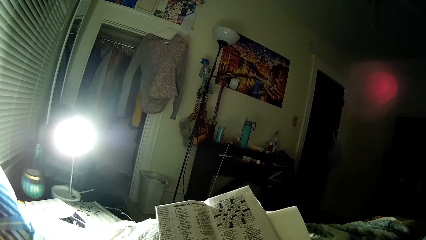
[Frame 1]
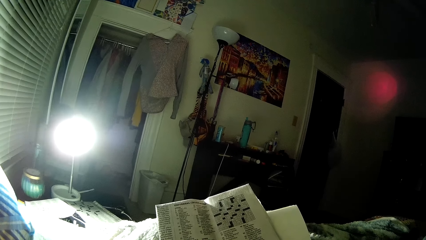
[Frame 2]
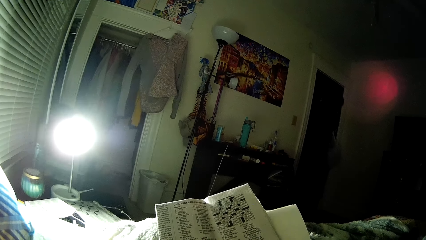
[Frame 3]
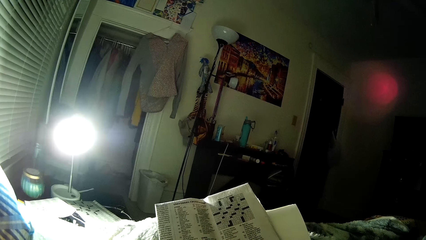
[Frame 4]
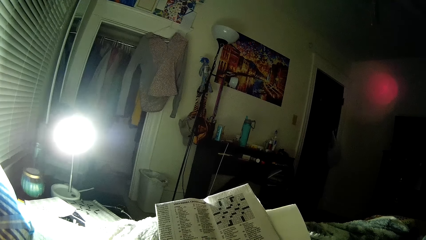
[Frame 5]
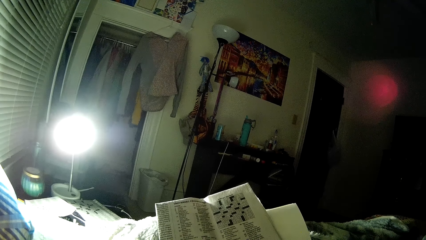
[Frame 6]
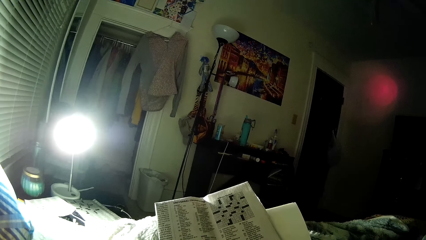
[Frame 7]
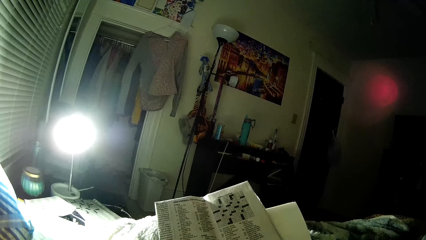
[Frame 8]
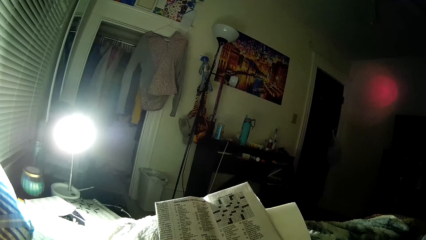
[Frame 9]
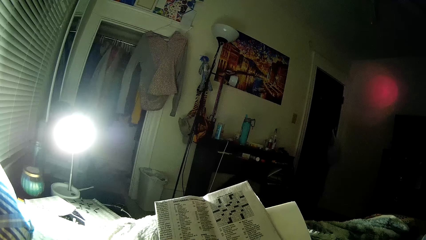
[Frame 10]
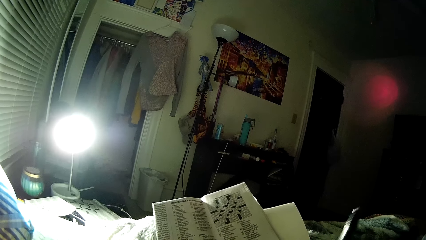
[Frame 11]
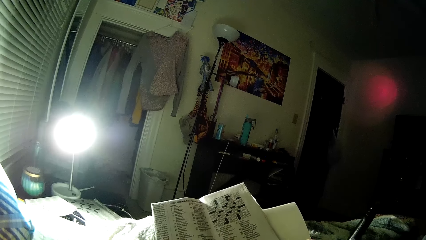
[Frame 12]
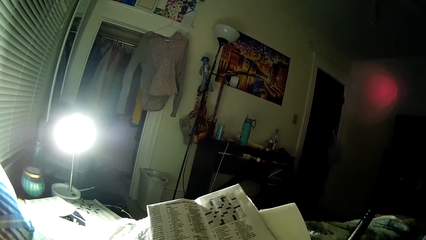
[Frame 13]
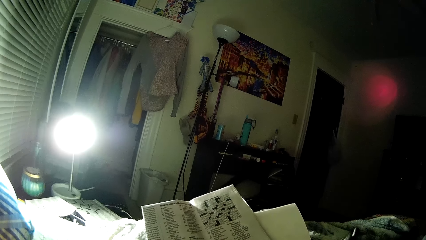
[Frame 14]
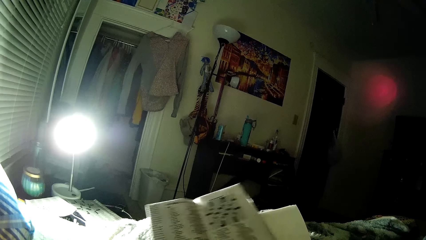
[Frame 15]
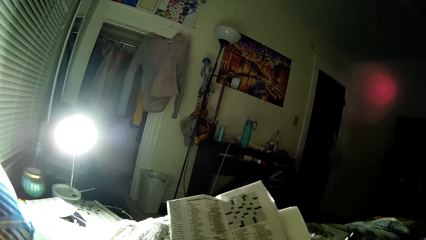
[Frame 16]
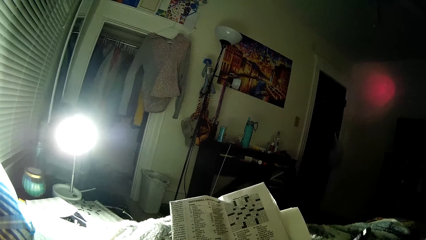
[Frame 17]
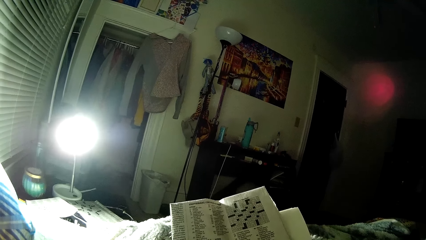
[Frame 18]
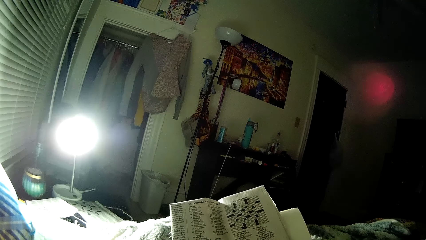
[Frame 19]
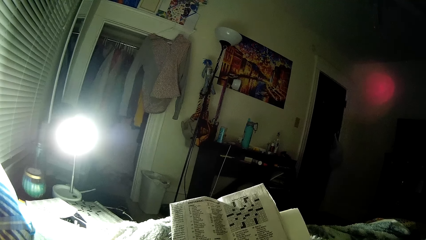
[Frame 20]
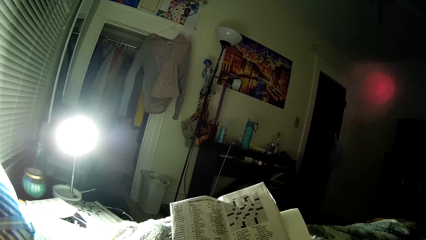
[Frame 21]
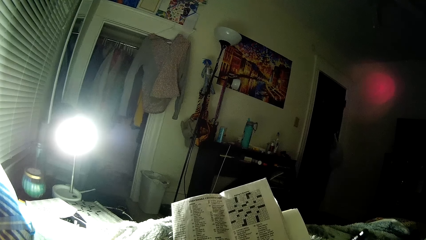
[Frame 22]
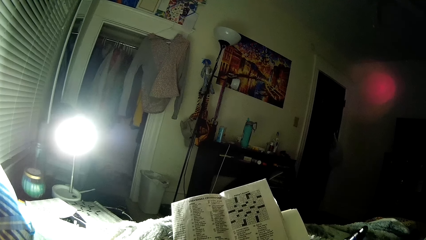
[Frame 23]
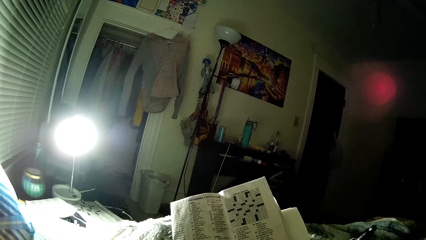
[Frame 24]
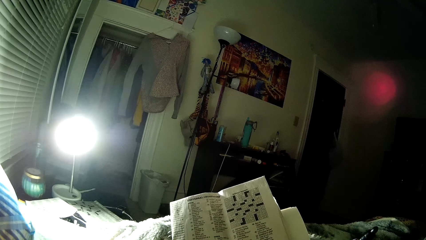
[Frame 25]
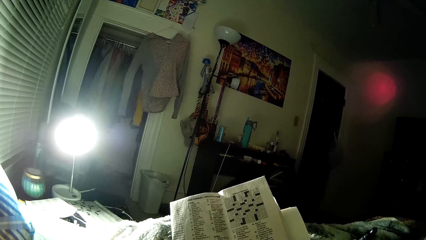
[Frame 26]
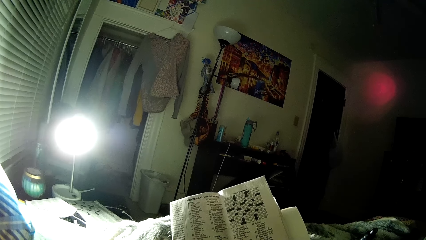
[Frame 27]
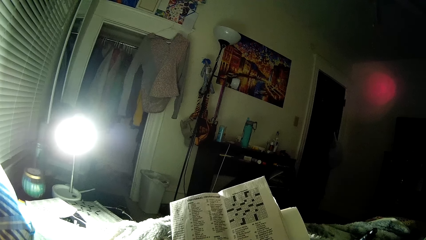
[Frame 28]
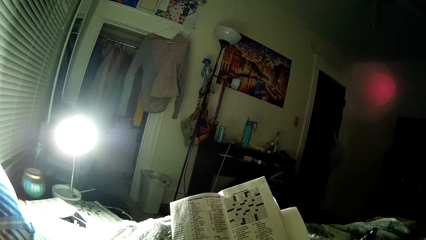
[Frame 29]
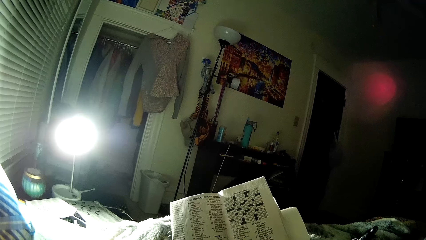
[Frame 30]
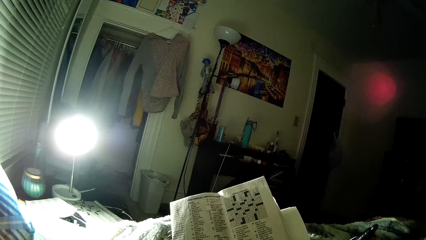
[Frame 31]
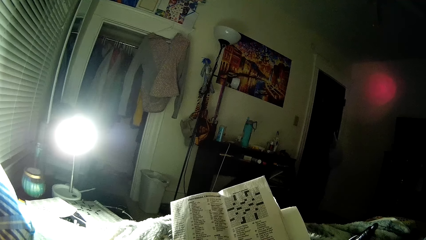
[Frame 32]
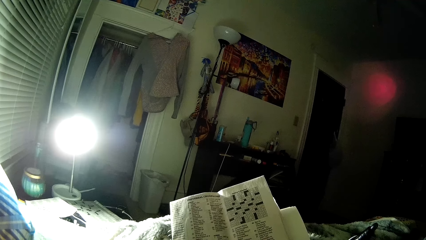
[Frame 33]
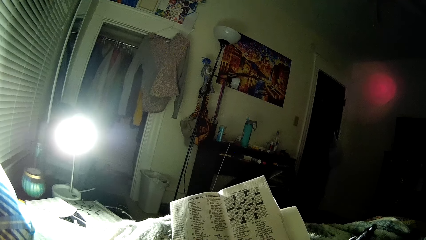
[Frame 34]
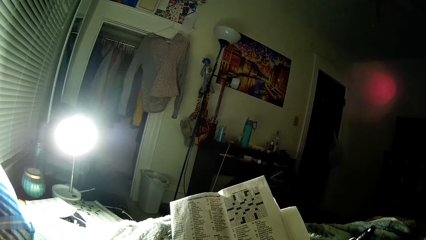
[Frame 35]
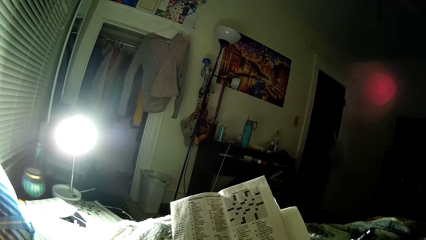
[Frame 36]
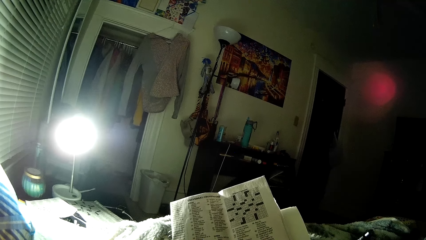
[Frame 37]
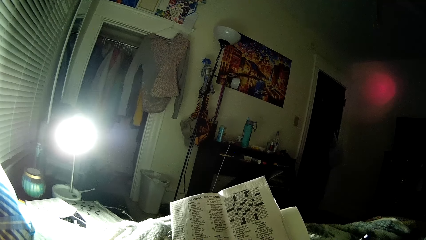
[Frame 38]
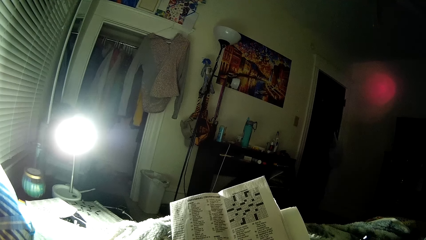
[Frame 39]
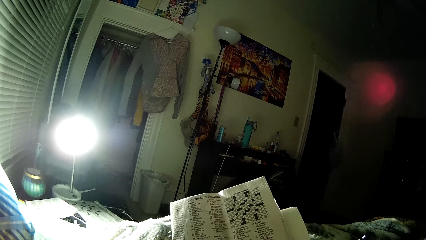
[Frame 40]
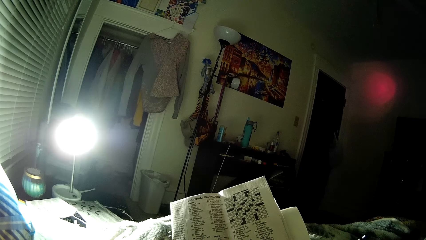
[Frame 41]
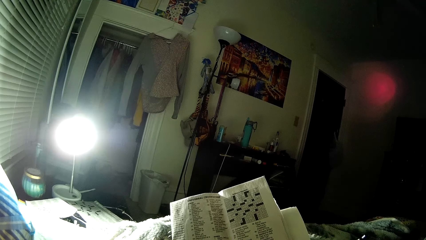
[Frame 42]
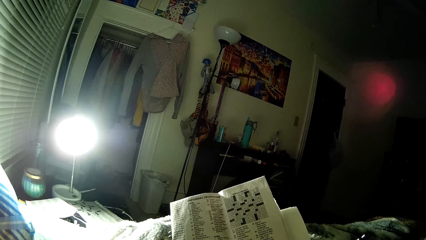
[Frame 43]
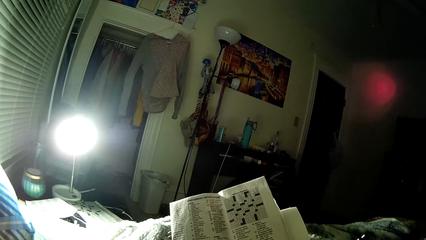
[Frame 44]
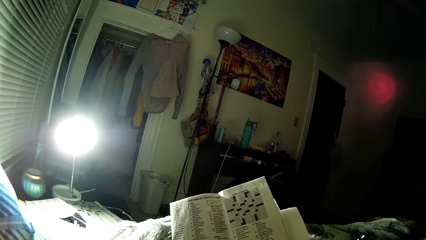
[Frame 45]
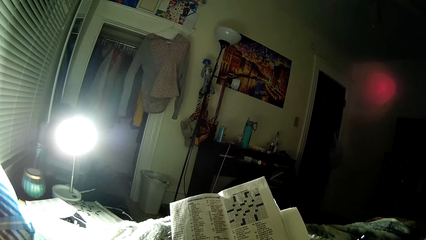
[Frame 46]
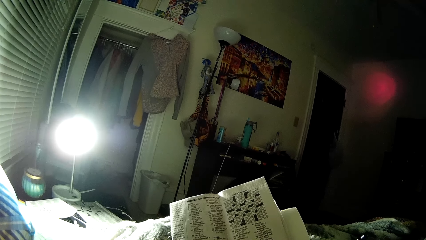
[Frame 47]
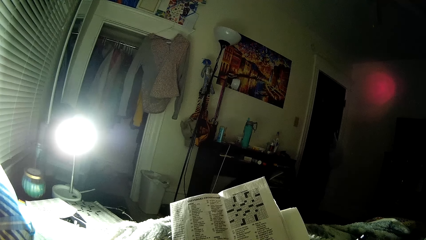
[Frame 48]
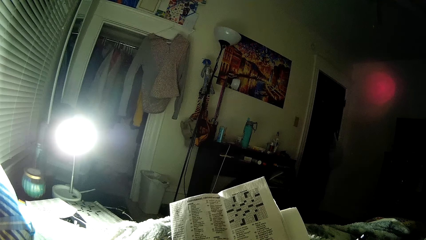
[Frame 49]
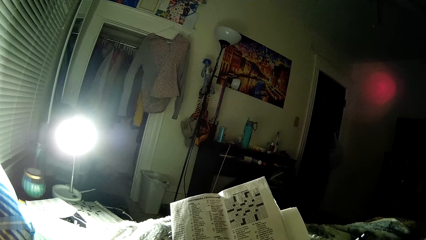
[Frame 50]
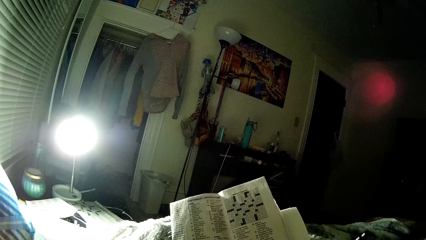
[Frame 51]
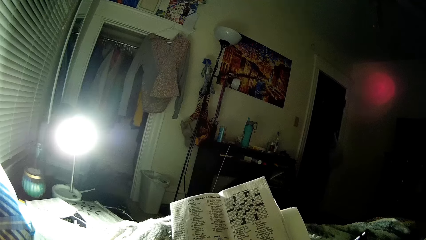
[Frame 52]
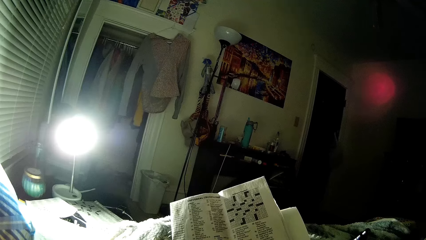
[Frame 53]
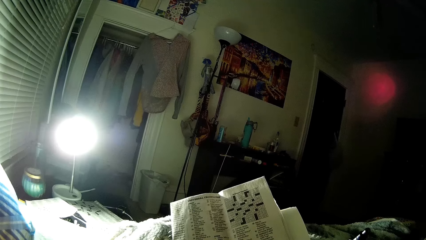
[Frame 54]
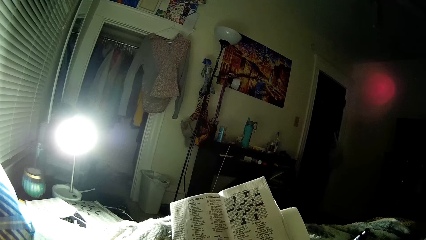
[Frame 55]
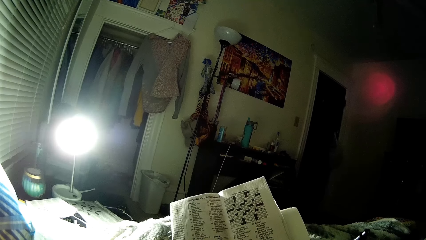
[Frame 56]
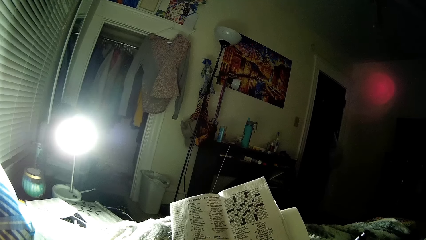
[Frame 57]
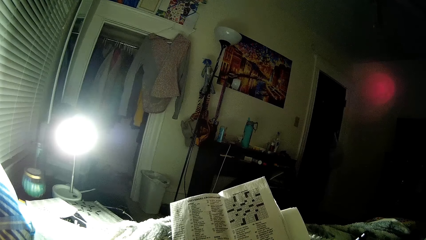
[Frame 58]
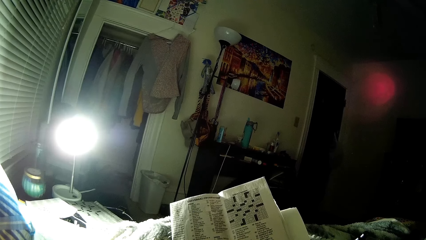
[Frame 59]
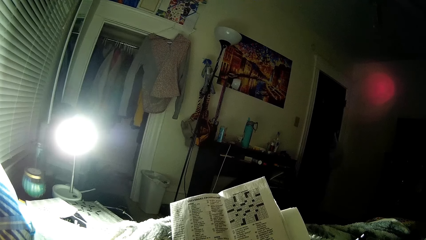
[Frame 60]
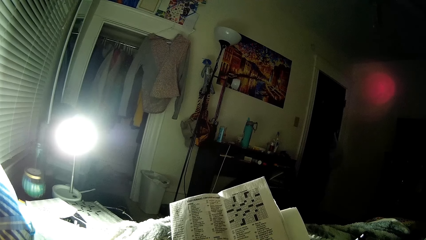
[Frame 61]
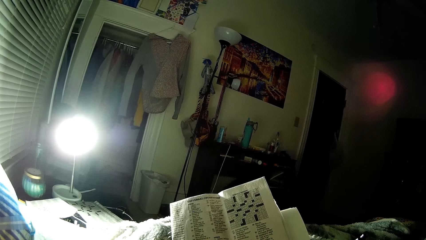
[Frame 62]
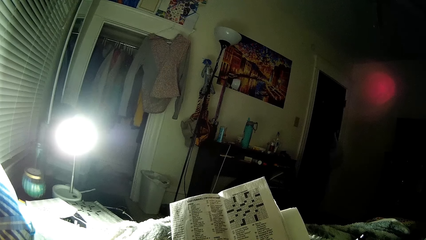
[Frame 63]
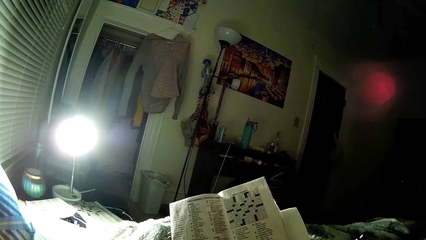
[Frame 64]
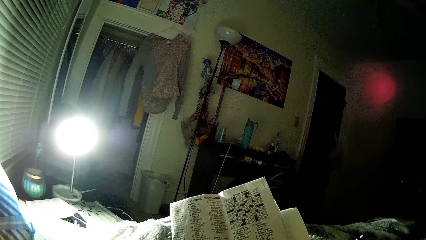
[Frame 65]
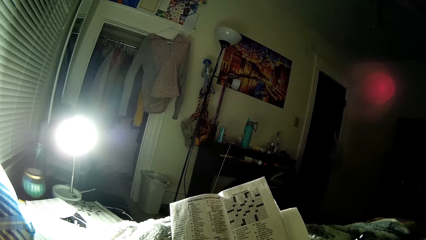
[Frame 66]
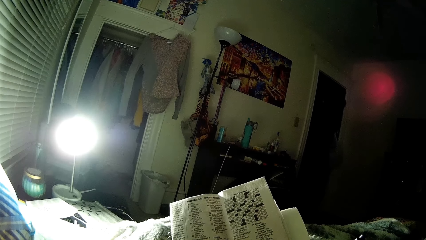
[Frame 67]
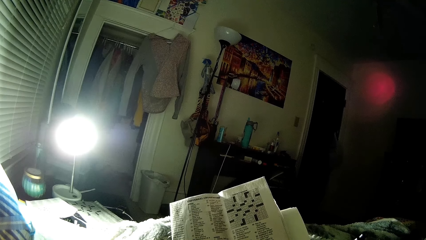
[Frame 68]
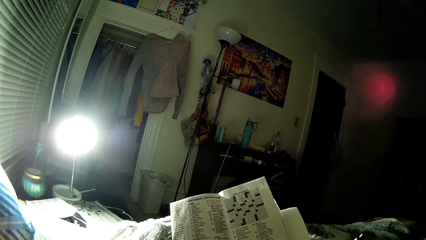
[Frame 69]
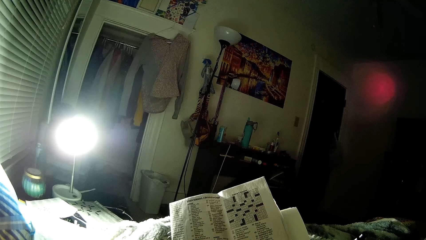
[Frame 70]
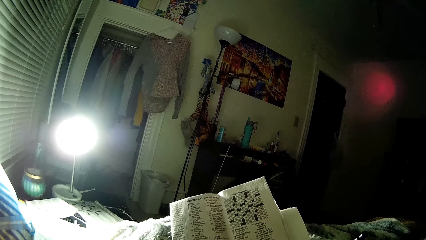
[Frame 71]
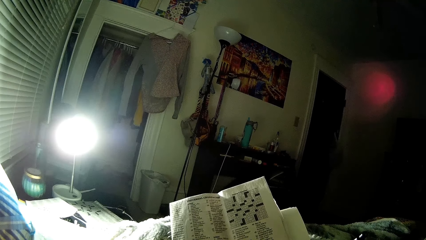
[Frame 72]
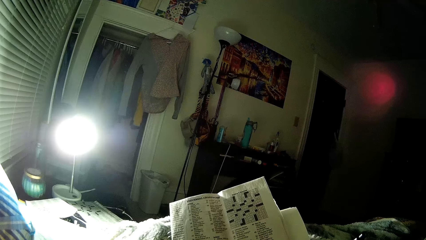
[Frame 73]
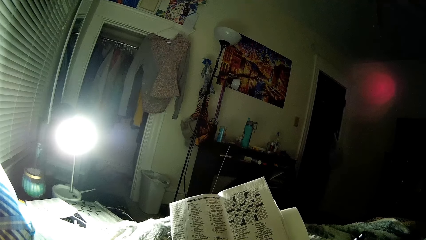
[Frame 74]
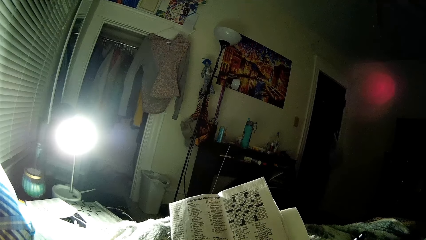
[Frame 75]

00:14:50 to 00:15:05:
The camera wearer peruses a newspaper. They lift up a pen. They move the pen. They peruse the newspaper. They lift up the pen. They peruse the newspaper.
